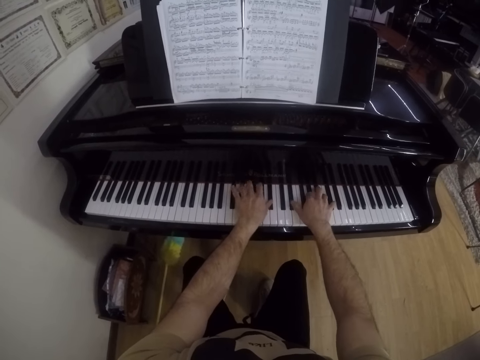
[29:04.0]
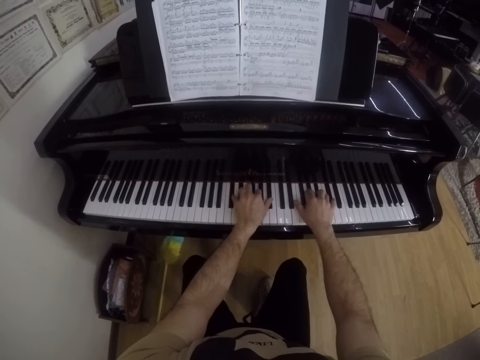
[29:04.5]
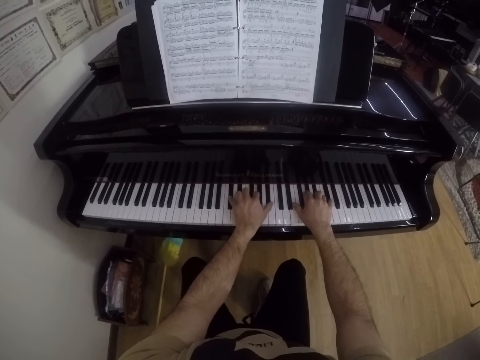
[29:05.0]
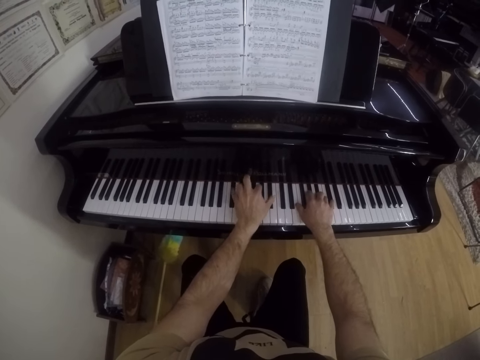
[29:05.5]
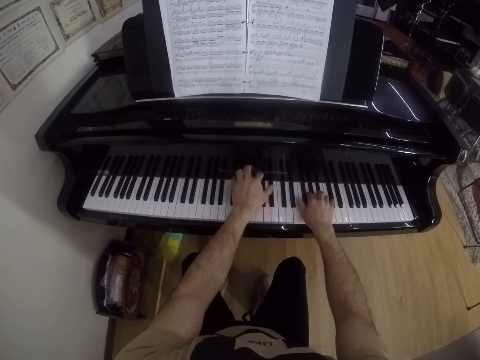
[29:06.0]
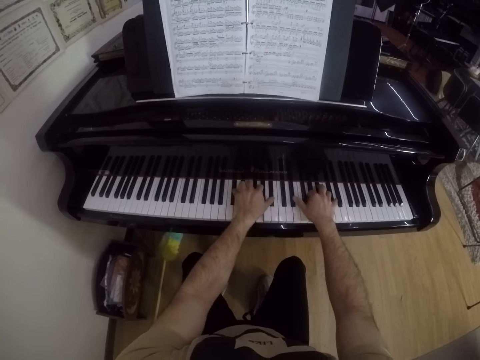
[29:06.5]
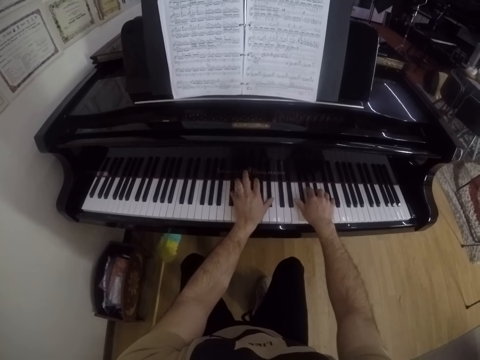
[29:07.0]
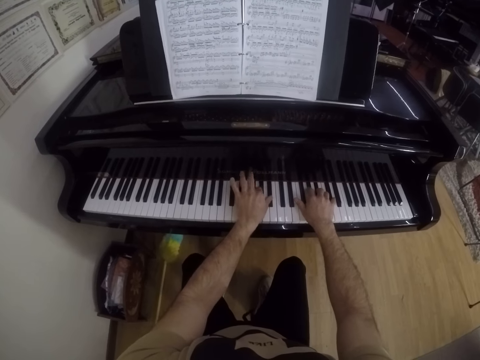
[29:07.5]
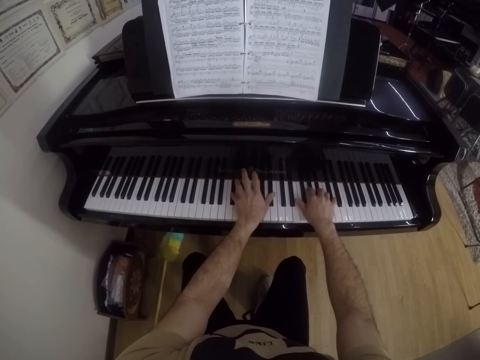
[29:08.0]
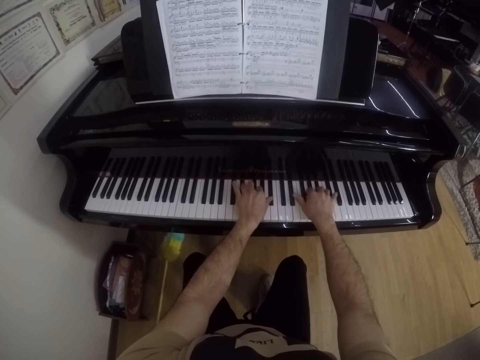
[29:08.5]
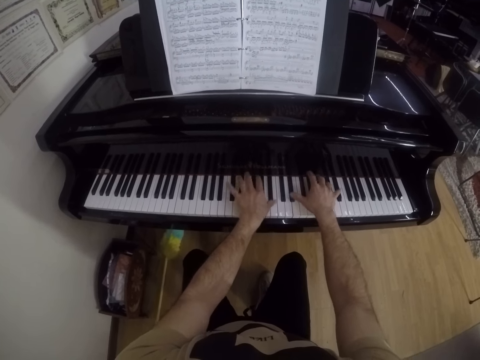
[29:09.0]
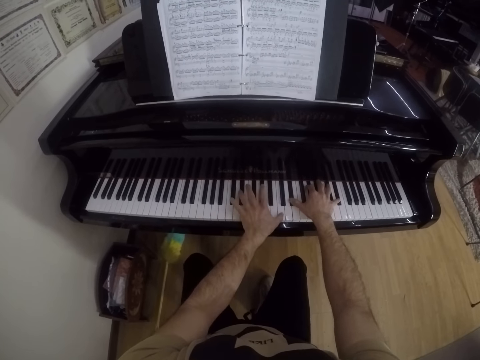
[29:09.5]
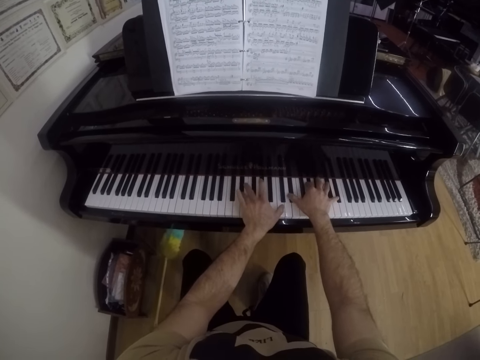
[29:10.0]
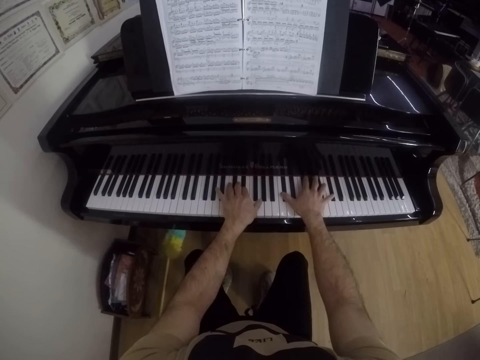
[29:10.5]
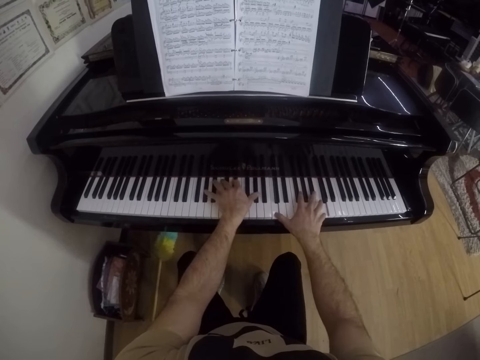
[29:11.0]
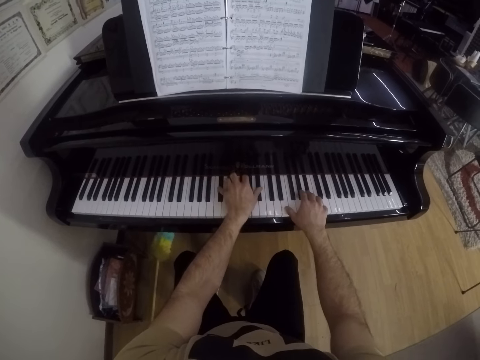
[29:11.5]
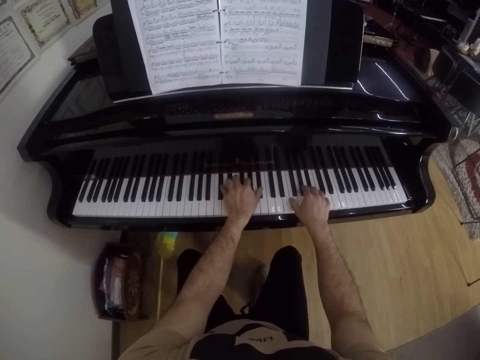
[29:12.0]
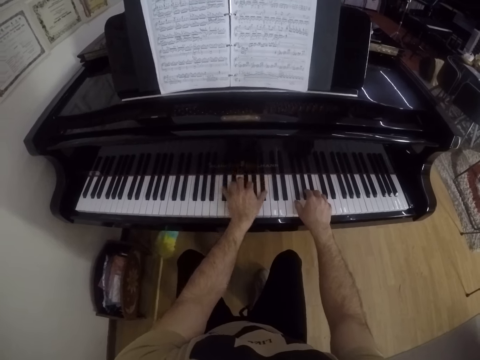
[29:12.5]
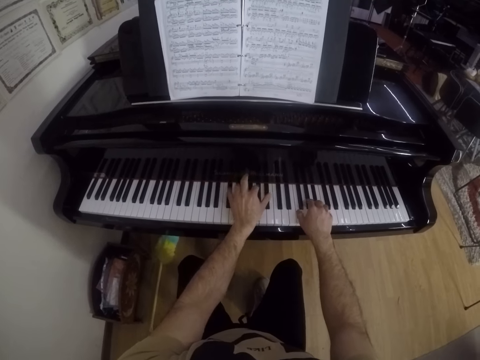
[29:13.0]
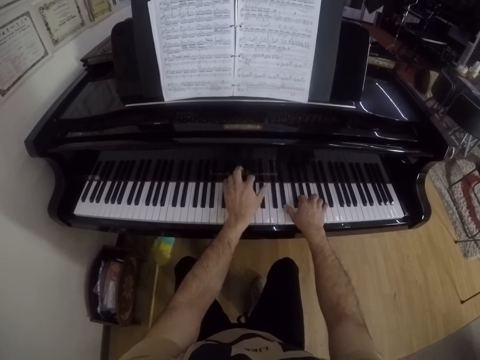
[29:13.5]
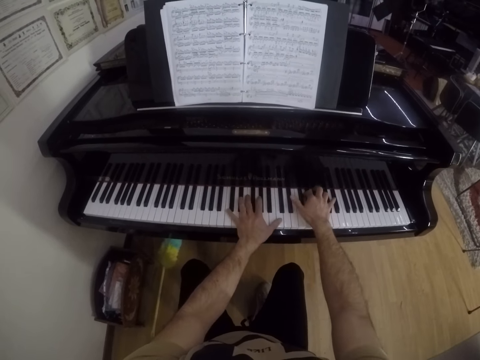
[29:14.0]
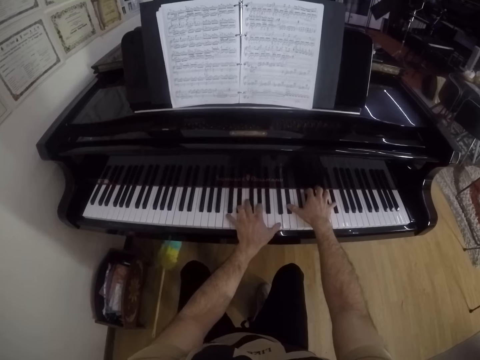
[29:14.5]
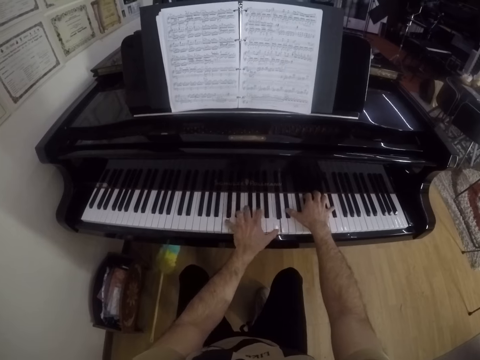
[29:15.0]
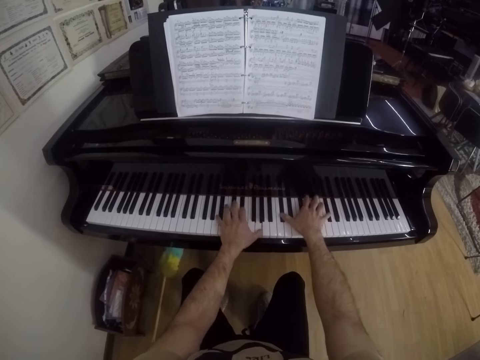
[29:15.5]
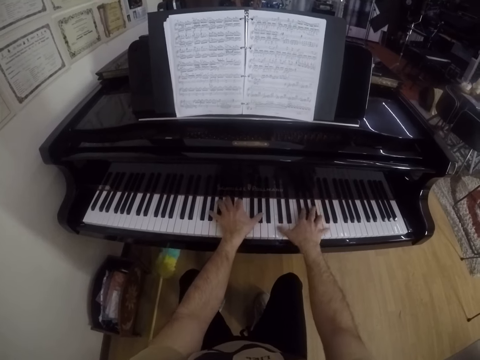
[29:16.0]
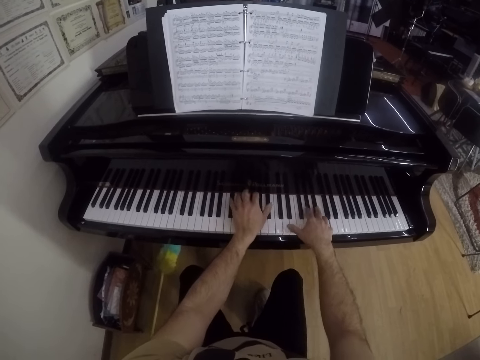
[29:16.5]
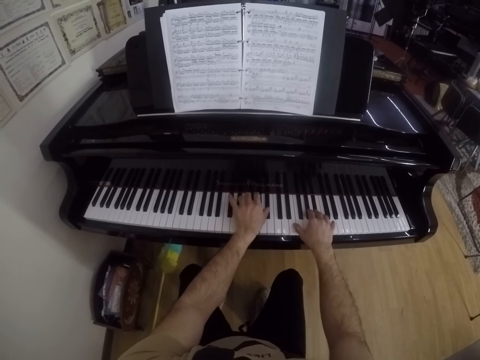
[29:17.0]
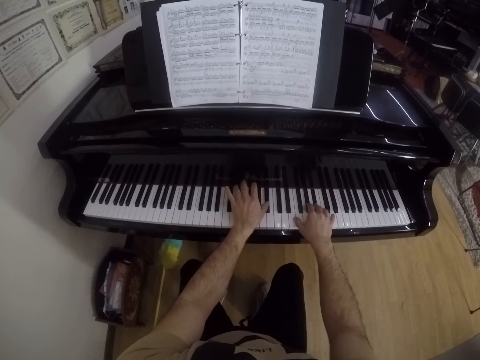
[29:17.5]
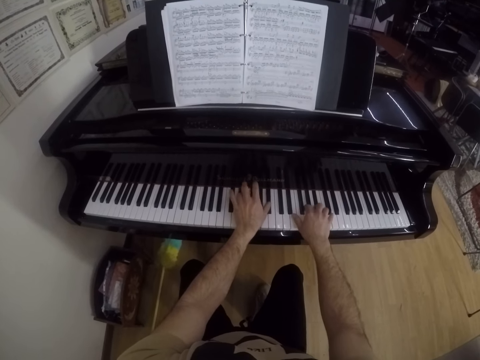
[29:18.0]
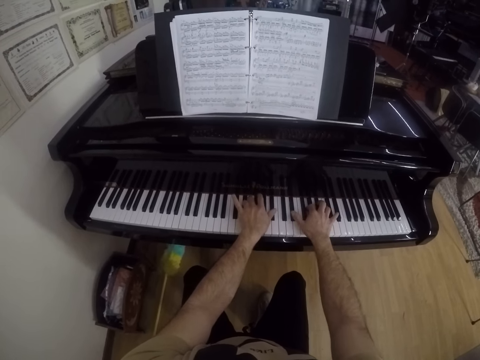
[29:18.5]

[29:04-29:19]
The camera wearer plays the piano. They read the piano book.

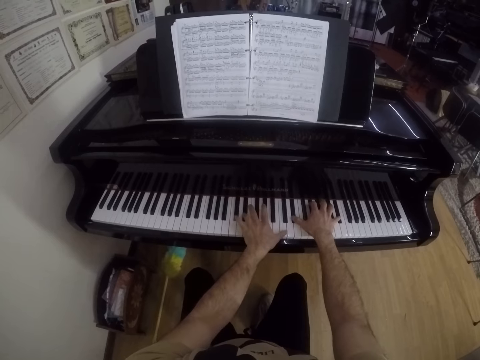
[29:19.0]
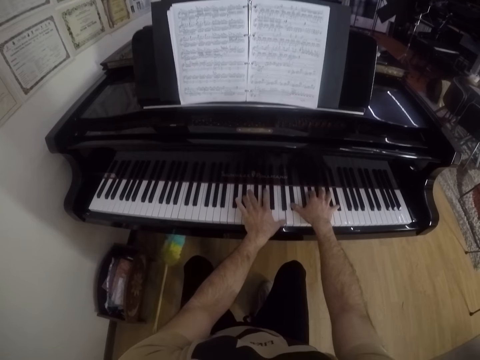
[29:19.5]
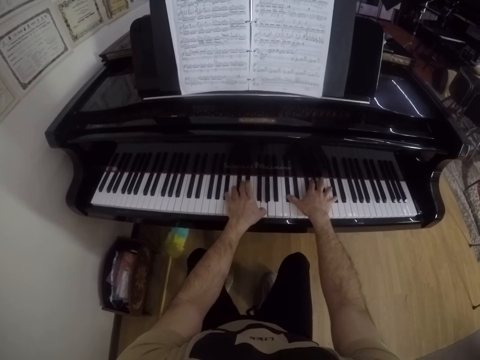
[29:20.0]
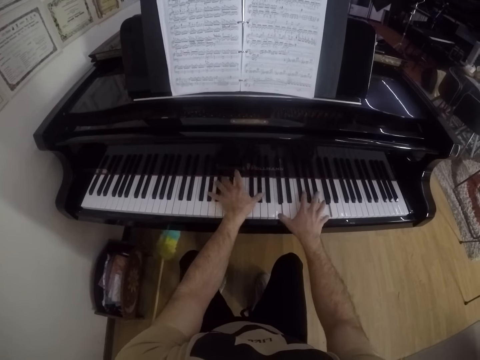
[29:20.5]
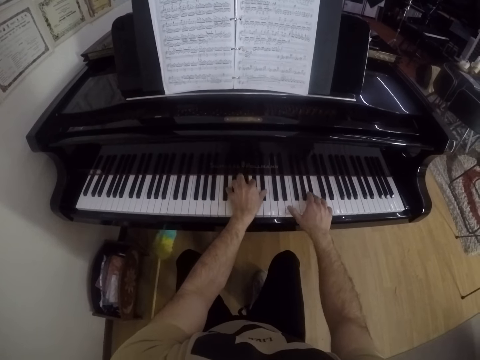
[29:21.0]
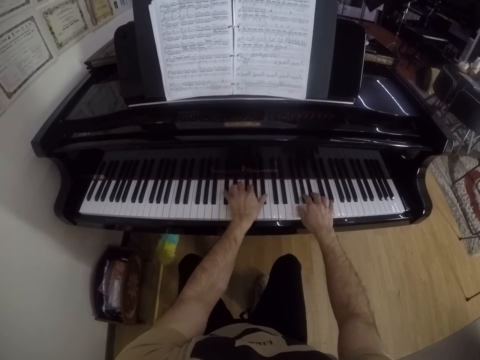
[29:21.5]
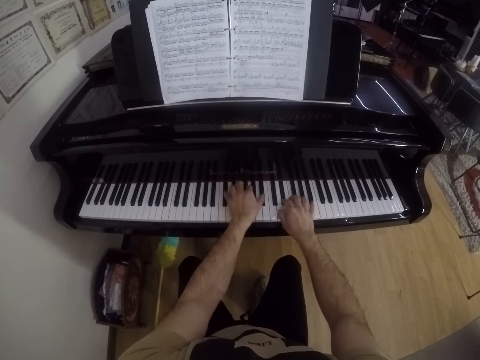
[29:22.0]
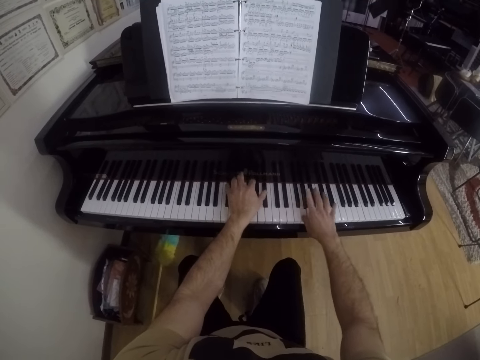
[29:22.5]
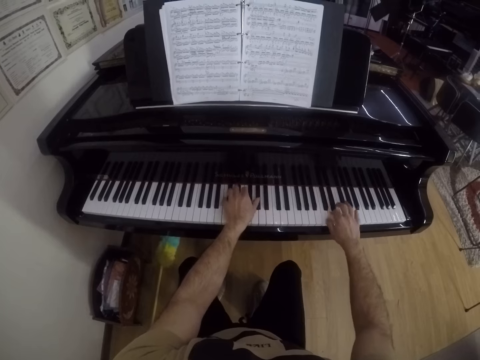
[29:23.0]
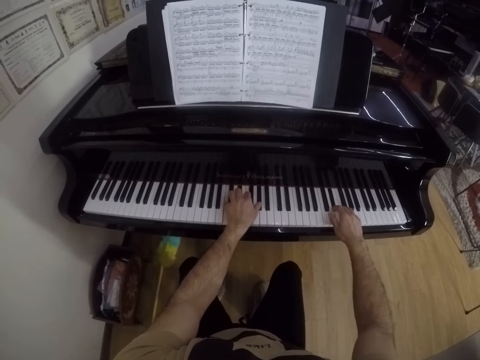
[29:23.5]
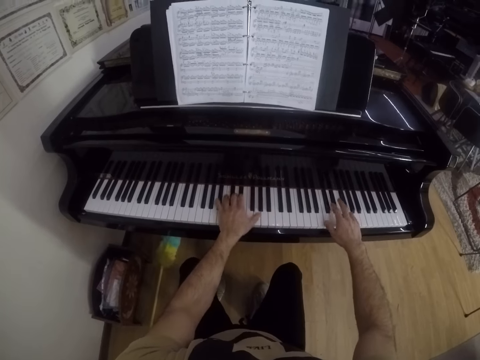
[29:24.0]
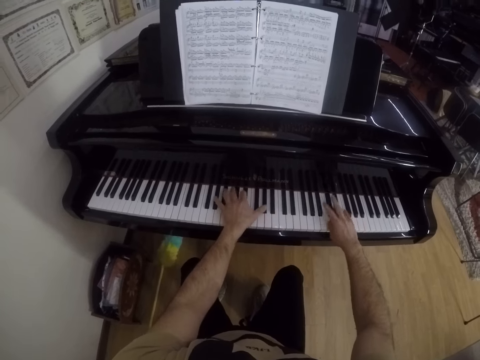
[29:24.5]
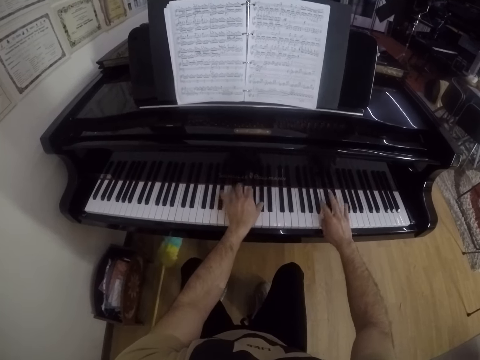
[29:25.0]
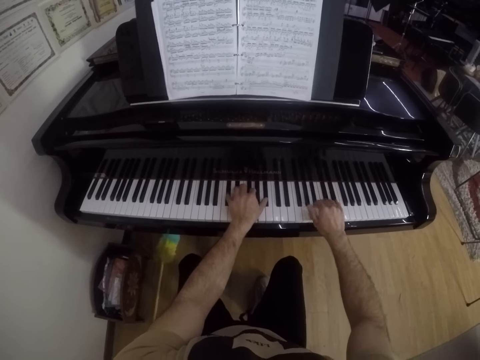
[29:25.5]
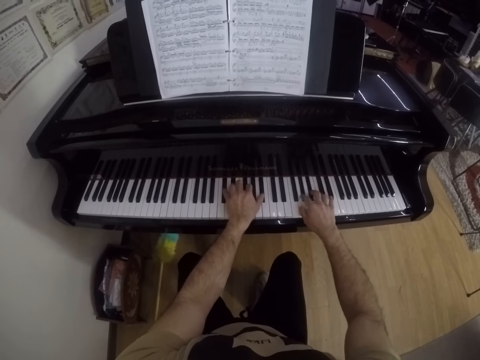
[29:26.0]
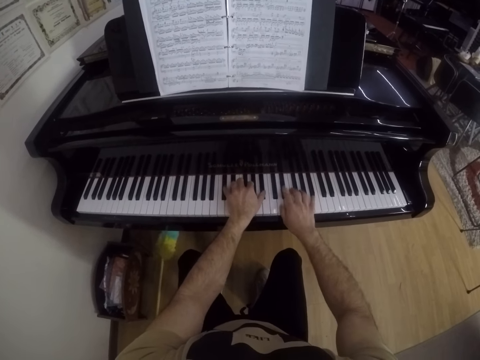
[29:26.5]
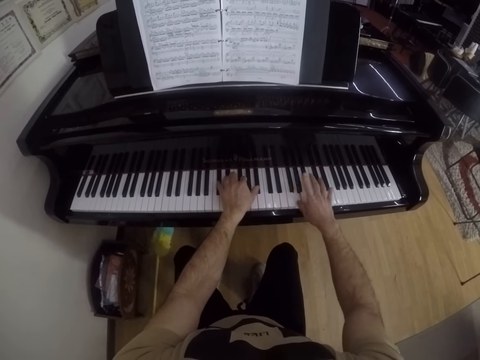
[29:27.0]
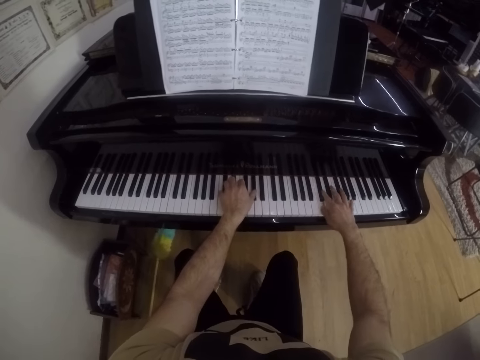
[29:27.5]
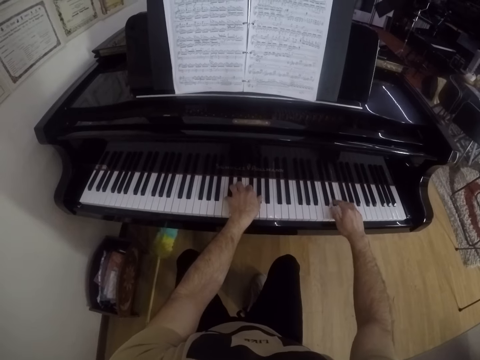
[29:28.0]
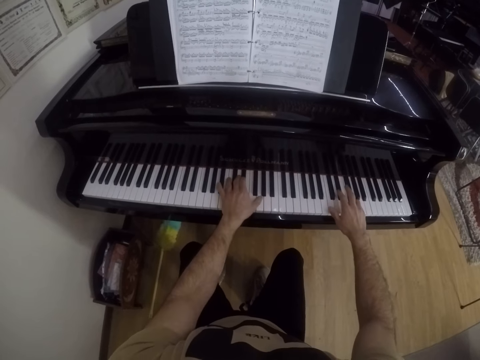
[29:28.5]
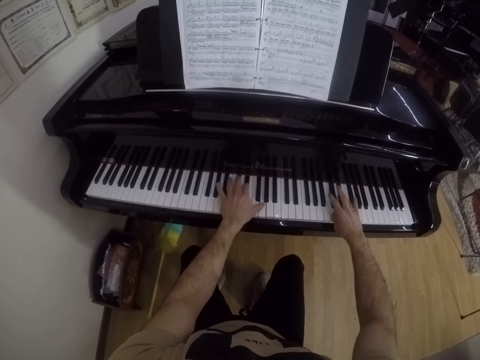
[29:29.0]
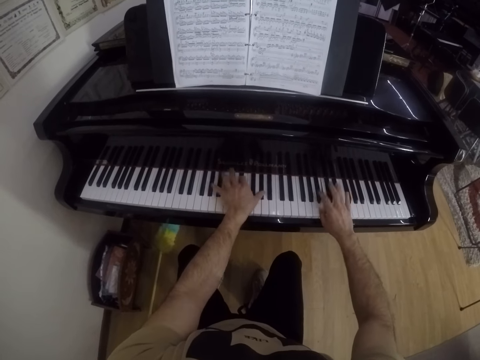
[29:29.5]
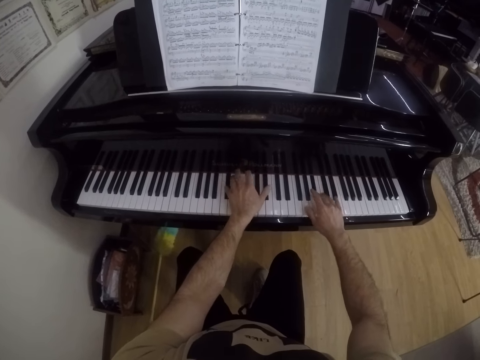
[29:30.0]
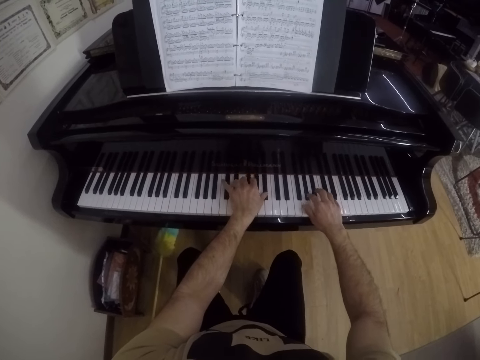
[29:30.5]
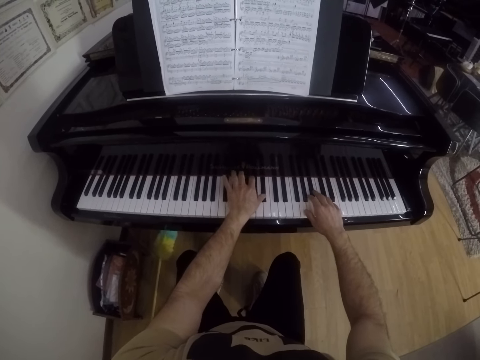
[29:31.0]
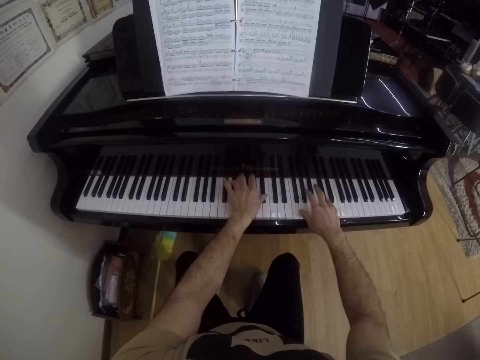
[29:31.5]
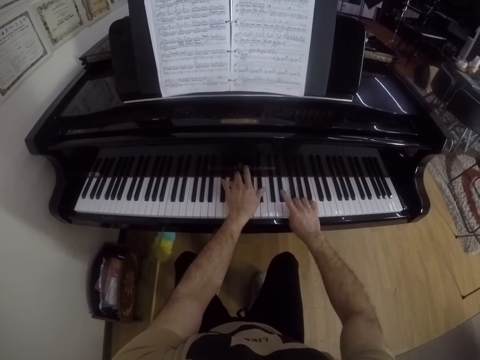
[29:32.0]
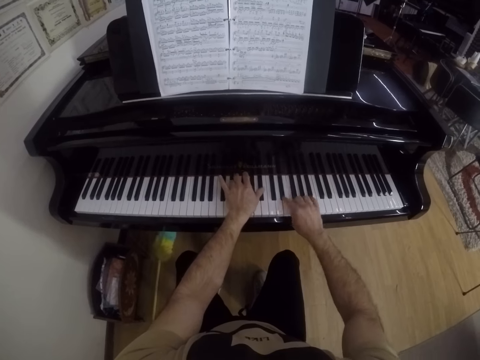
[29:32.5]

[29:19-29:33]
The camera wearer plays the piano. They read the piano book. They play the piano.
